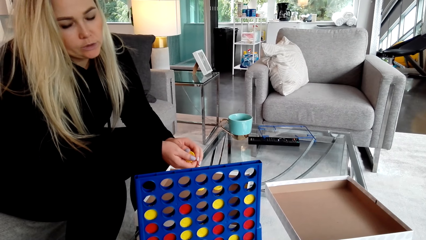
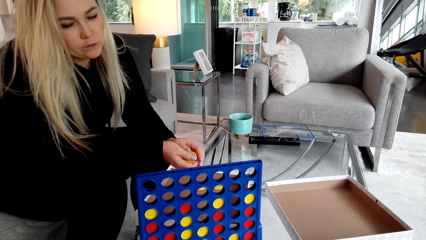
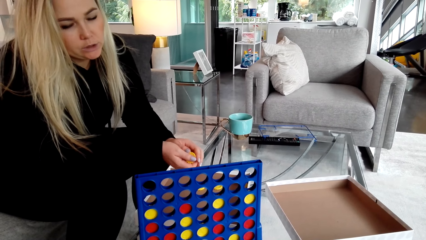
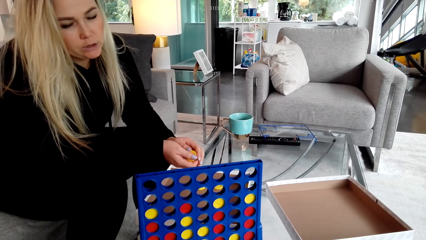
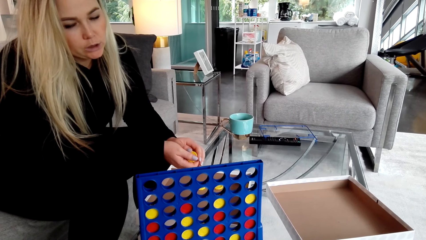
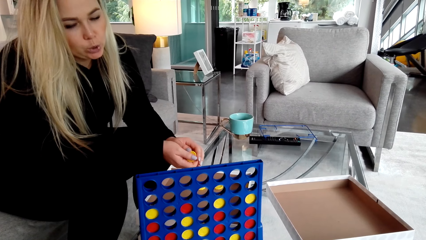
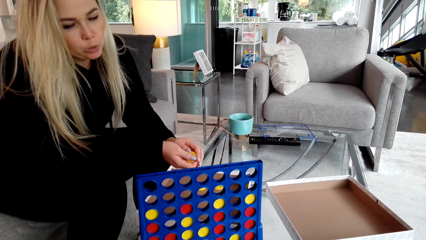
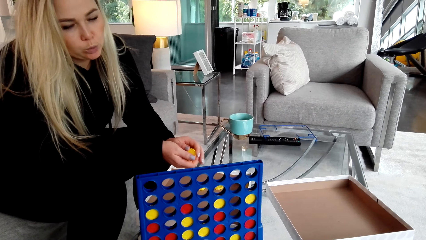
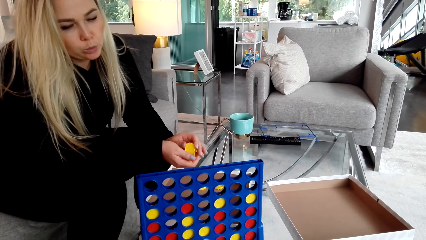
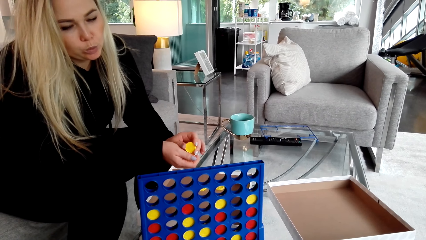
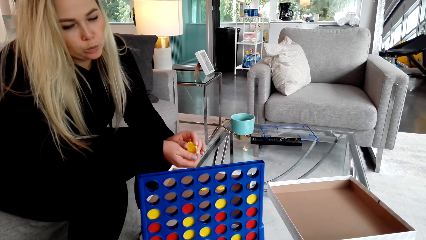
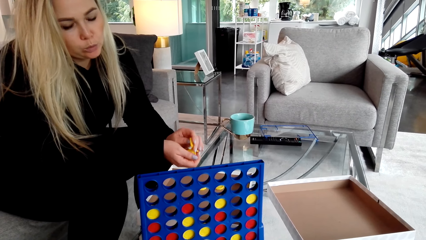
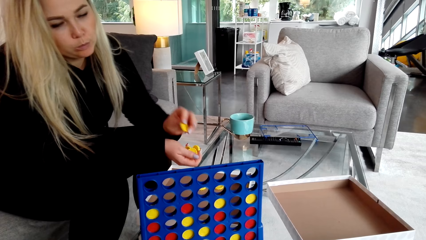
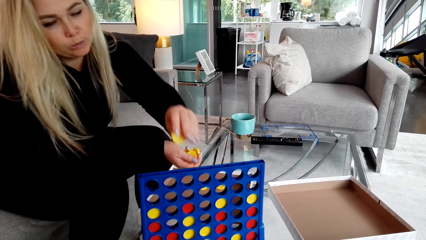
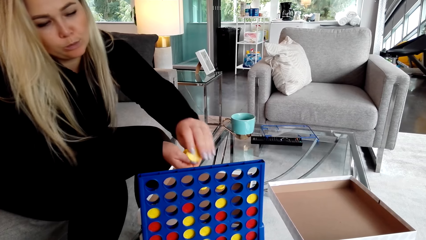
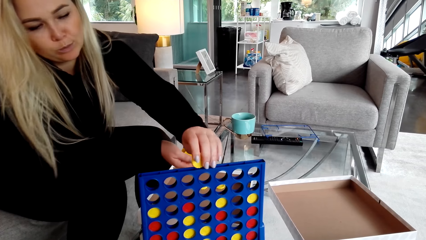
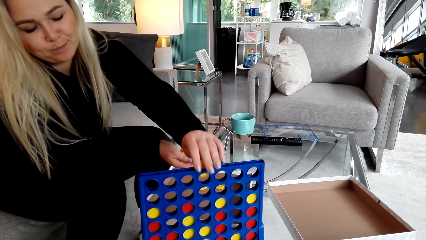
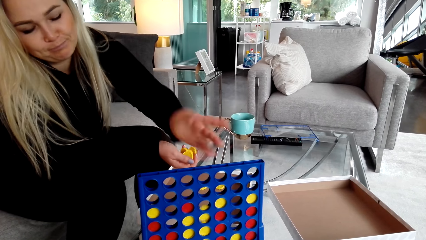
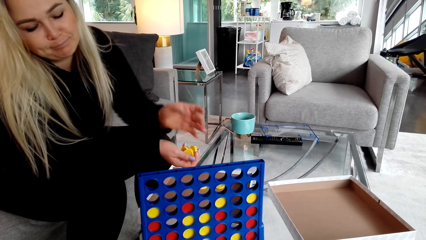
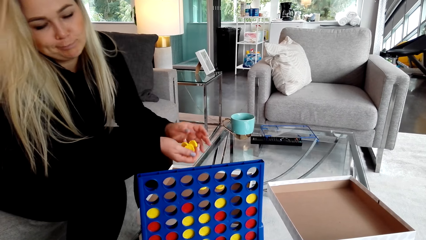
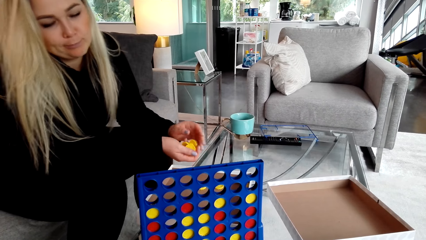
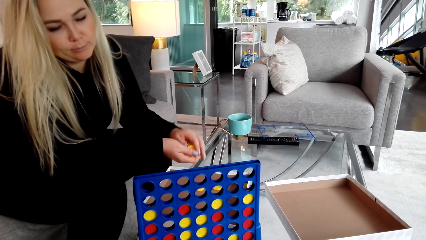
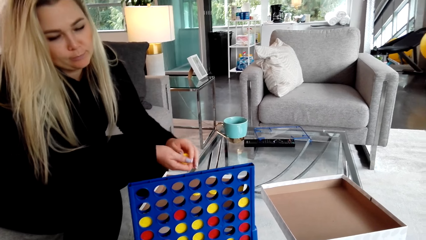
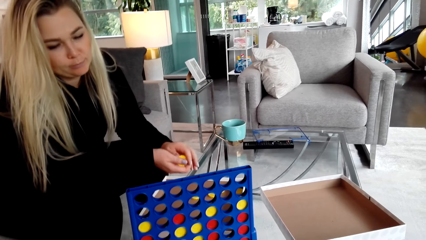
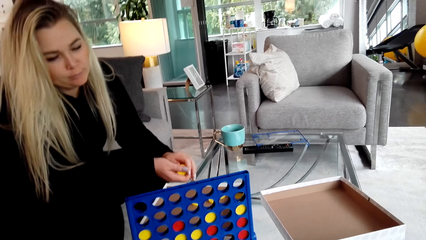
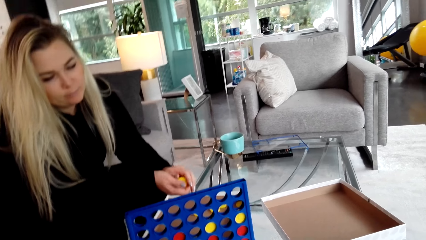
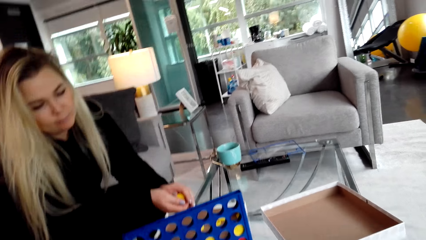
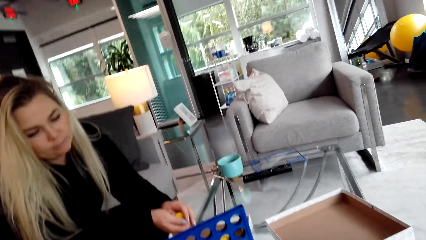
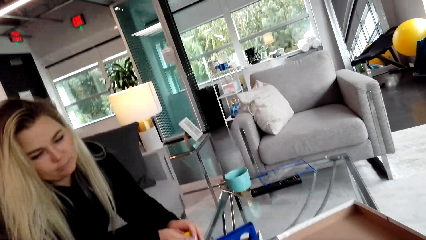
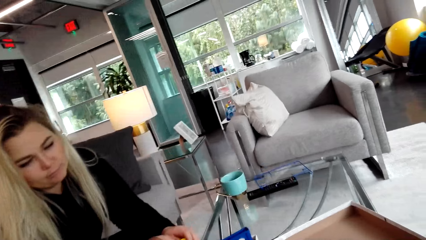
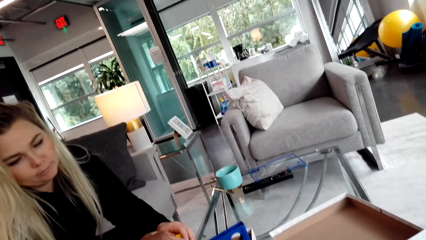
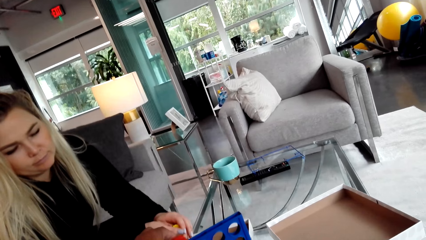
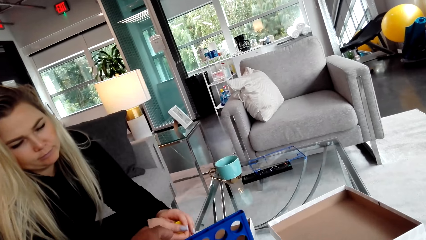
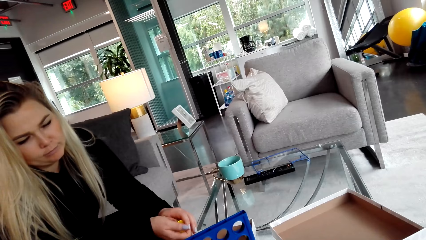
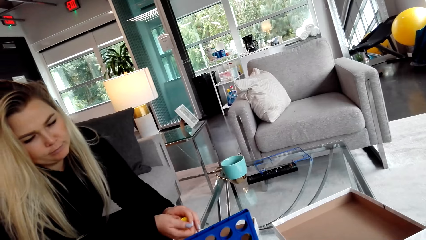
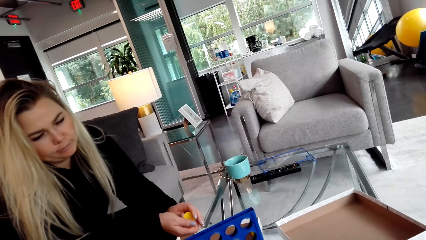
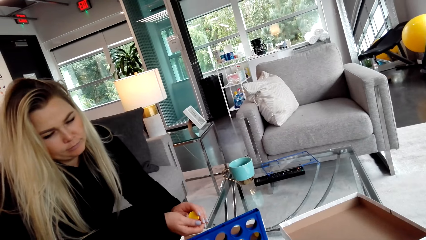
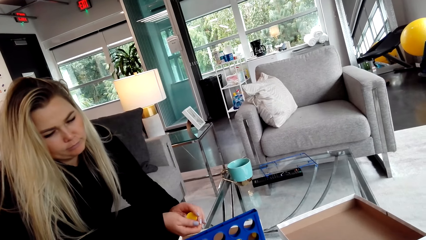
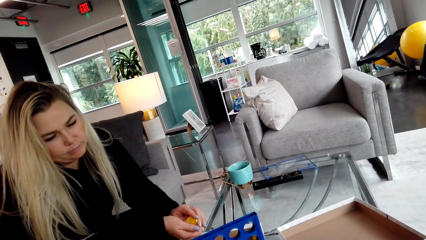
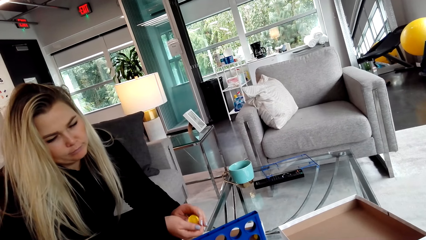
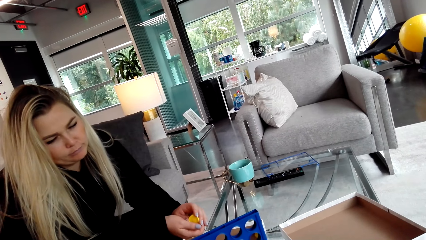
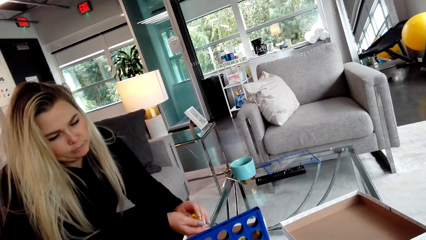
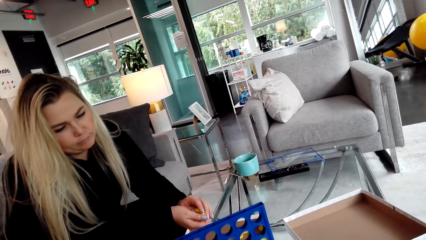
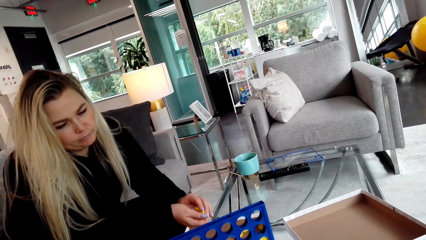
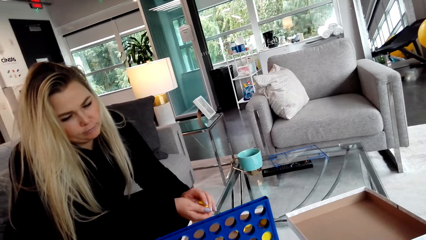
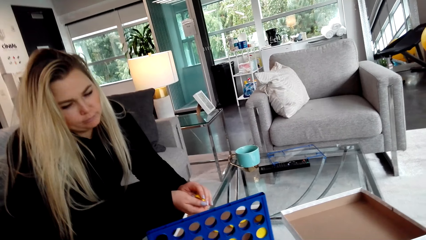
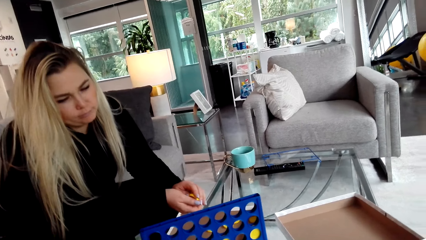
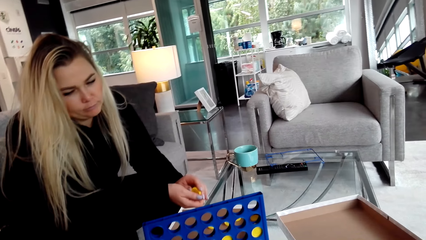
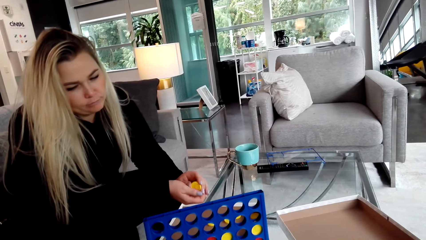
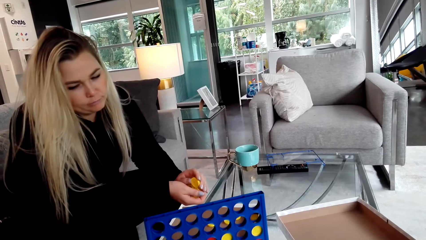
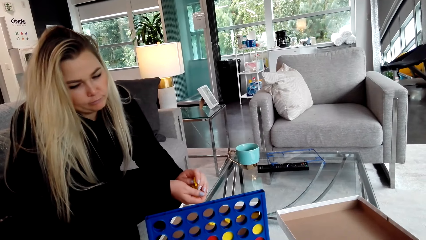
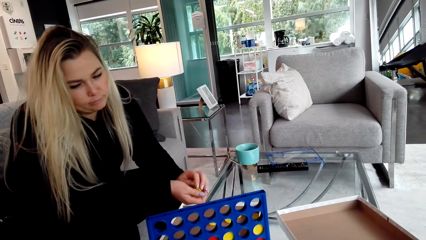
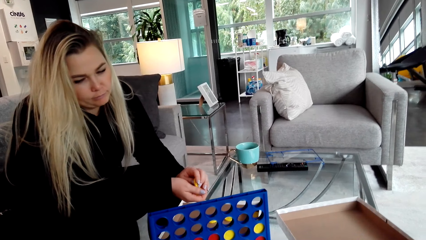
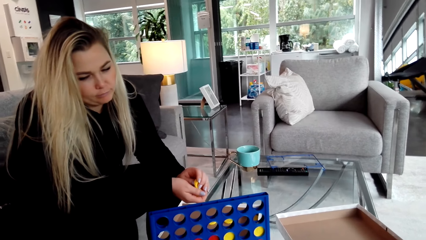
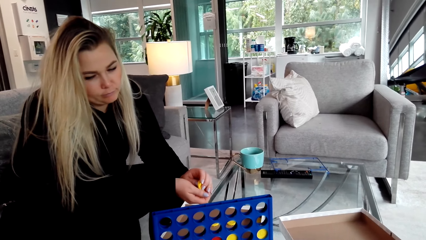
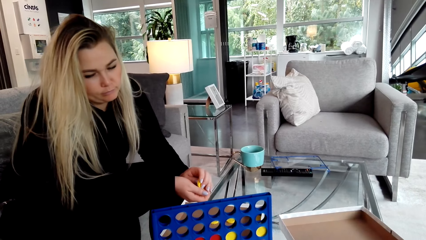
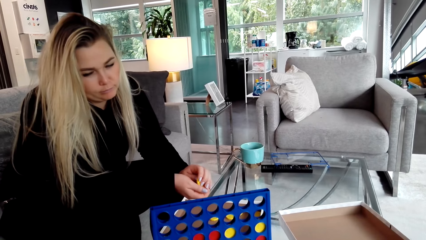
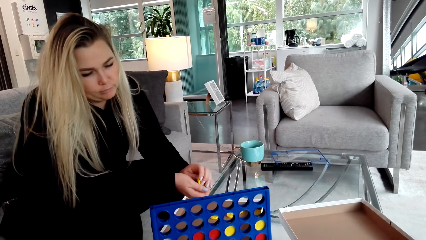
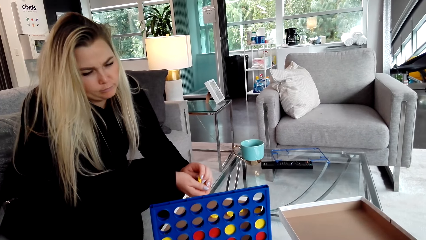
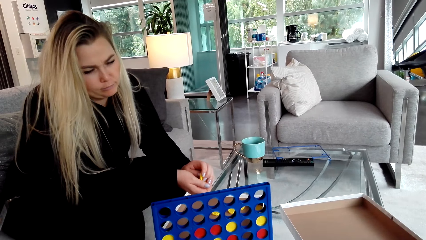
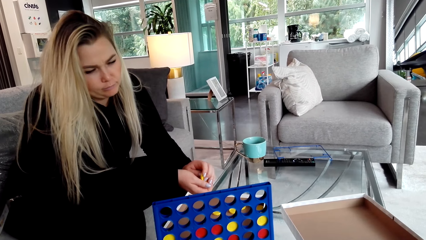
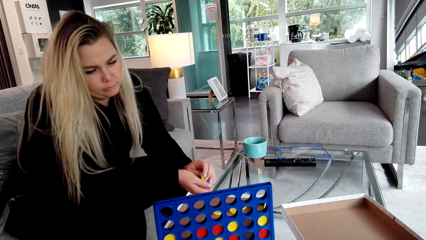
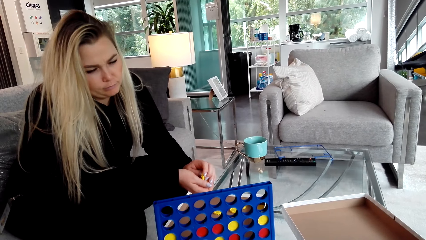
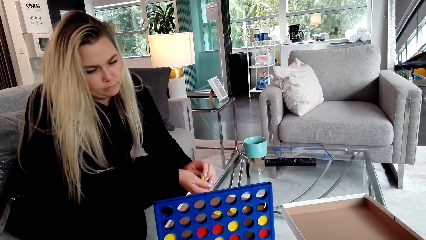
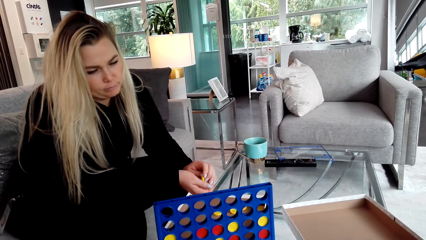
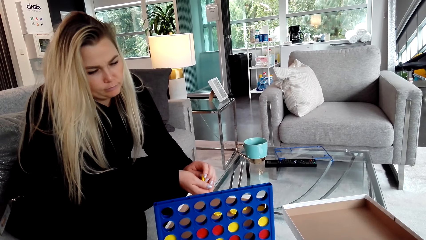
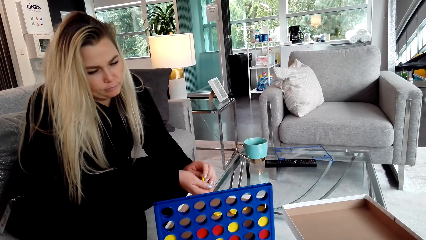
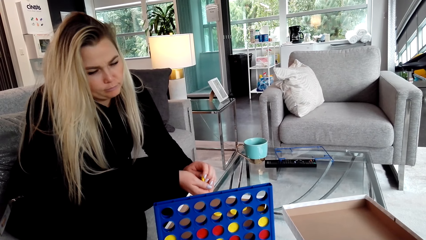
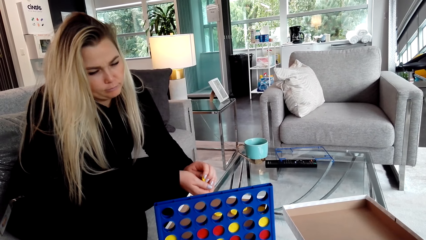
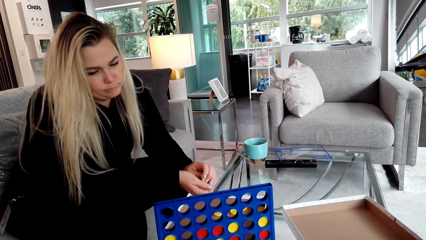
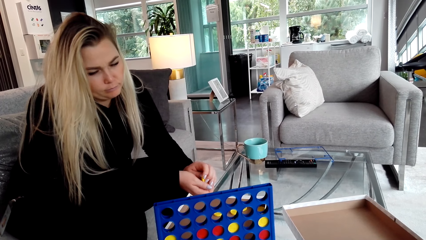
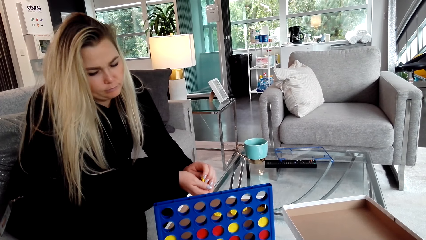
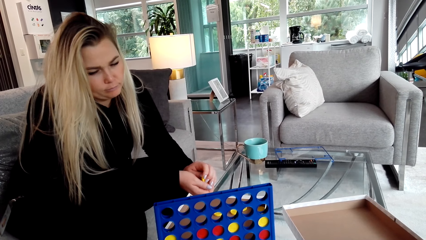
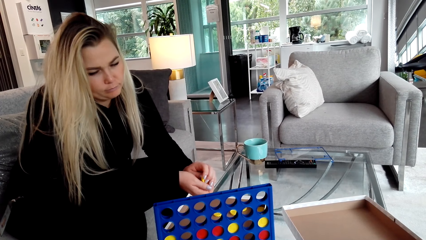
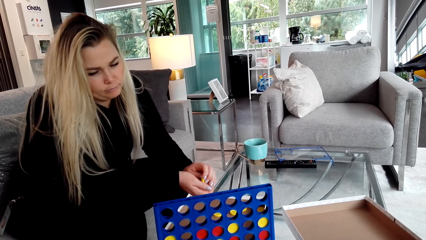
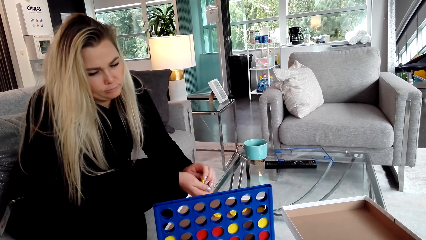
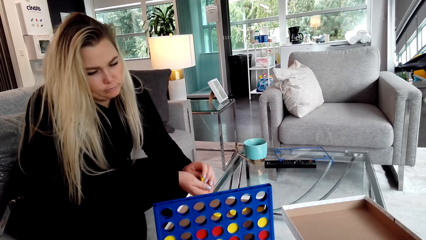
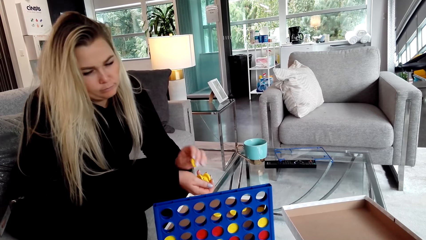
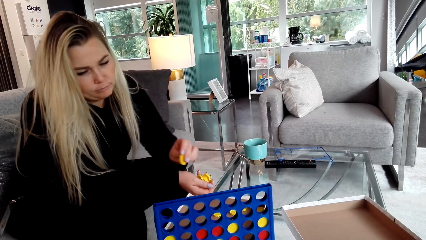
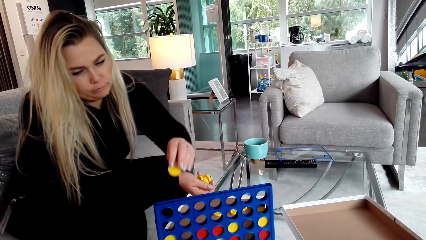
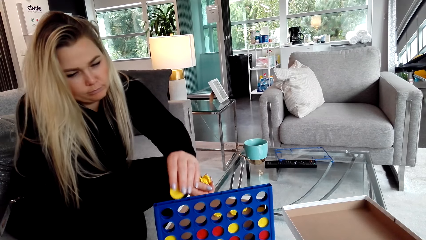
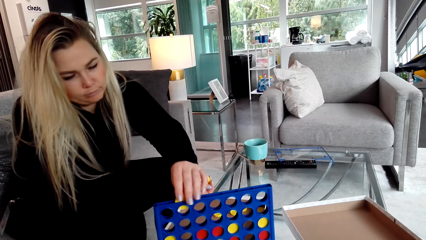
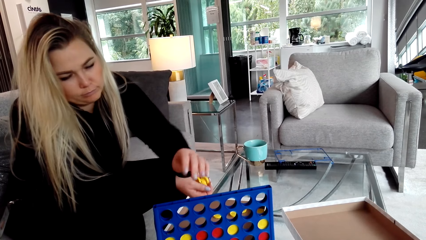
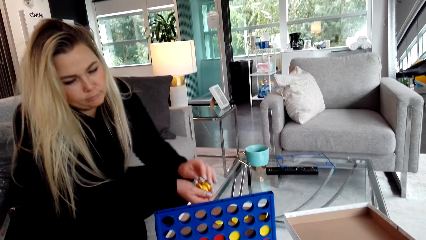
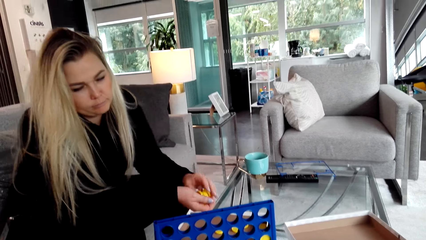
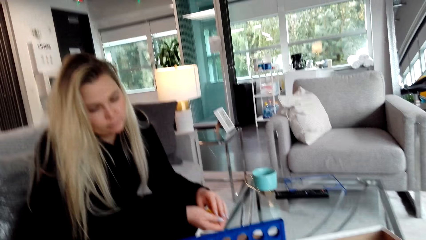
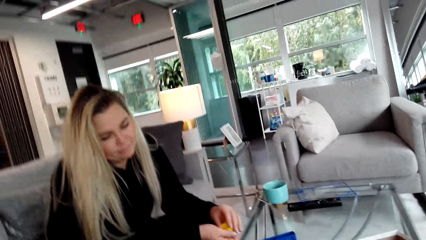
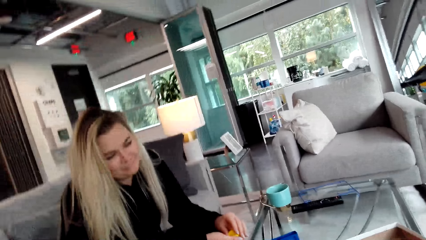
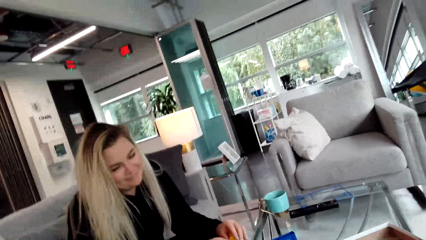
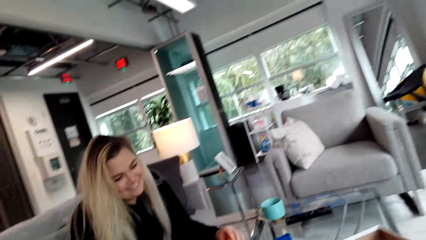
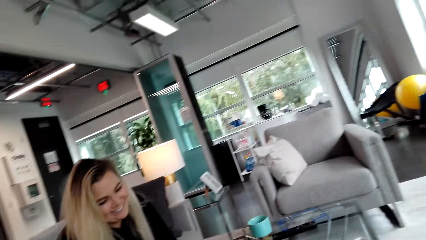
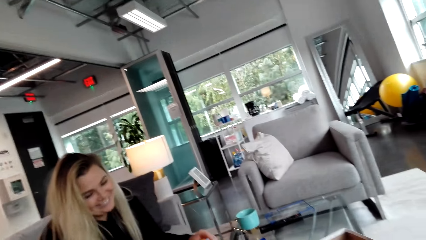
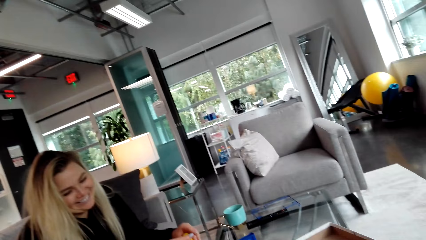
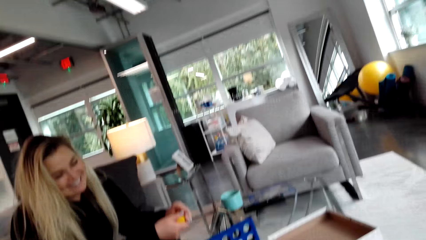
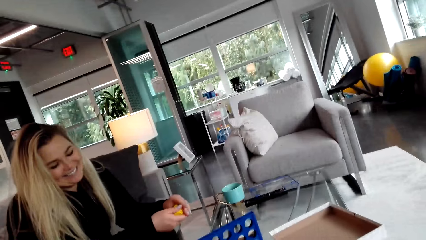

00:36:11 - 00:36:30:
A woman places a lid in the crate. The camera wearer looks around the table. Another woman looks around the table. The camera wearer drops the bottle top in the craft material. The other woman moves a bottle top on the hand and drops the bottle top in the craft material. The camera wearer converses with the other woman. The other woman moves the bottle top on the hand.
